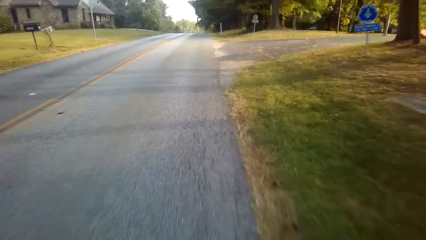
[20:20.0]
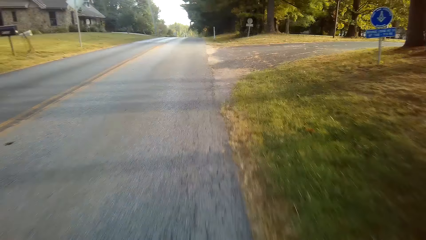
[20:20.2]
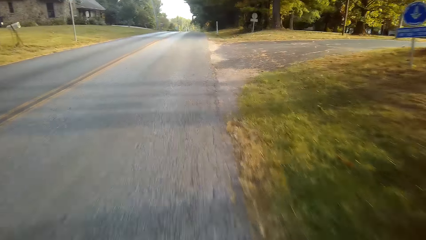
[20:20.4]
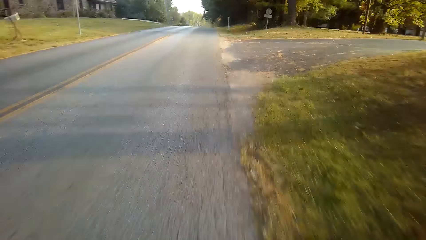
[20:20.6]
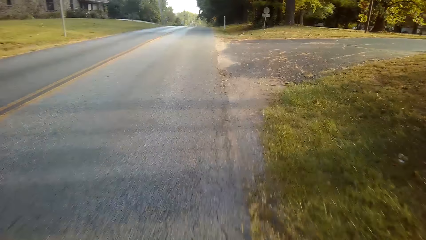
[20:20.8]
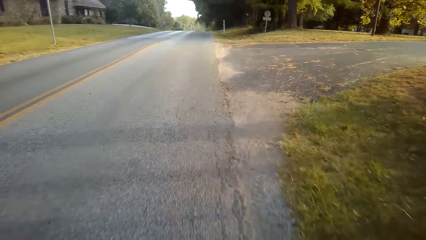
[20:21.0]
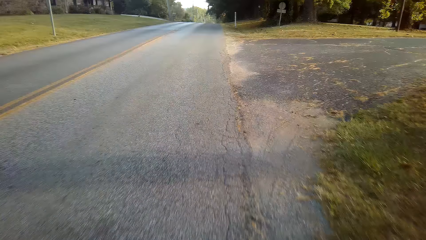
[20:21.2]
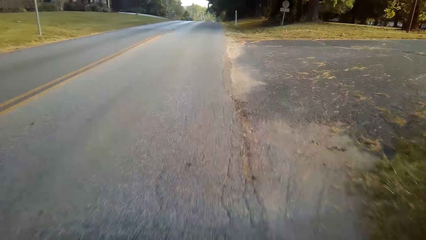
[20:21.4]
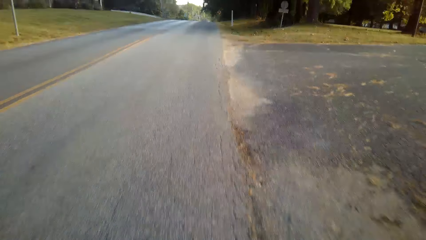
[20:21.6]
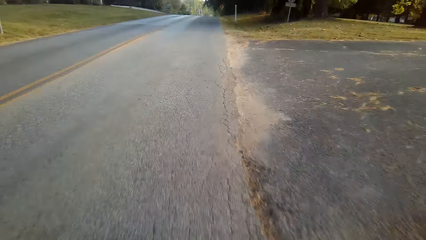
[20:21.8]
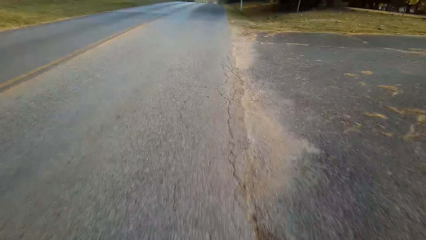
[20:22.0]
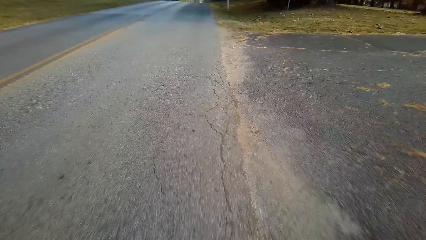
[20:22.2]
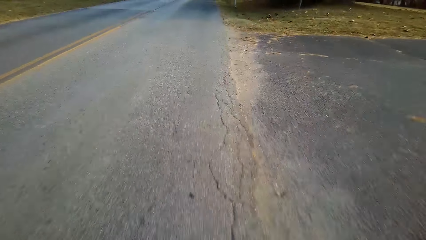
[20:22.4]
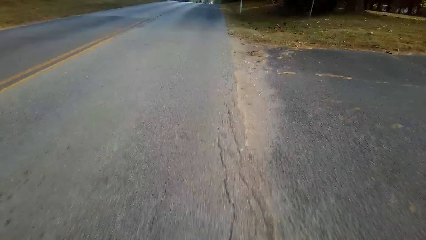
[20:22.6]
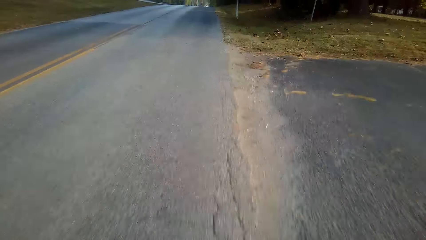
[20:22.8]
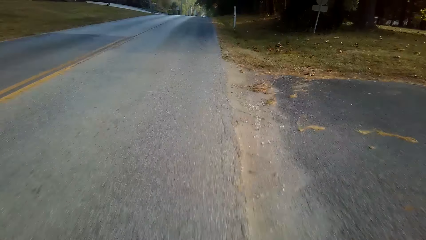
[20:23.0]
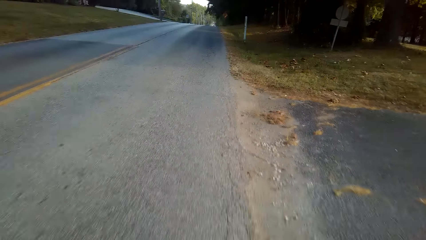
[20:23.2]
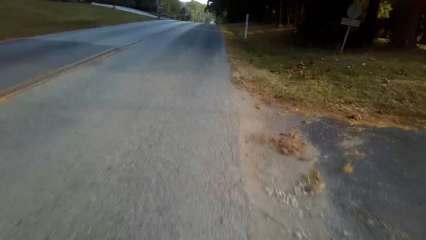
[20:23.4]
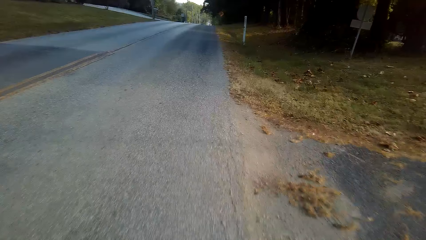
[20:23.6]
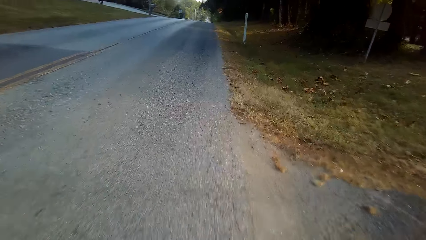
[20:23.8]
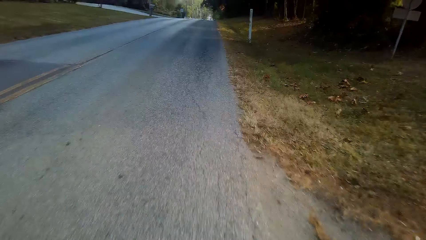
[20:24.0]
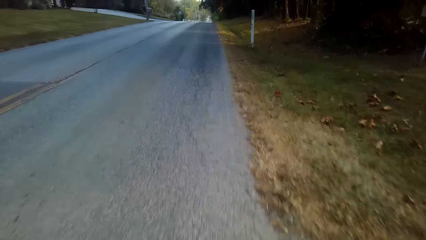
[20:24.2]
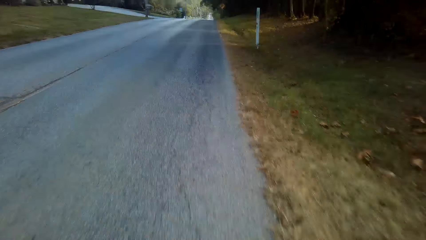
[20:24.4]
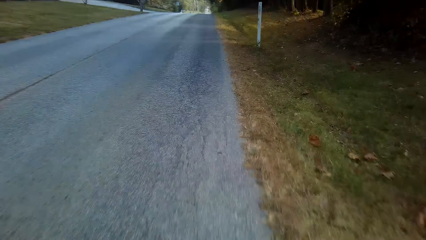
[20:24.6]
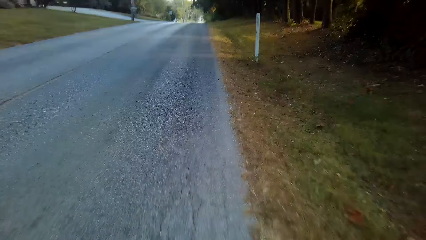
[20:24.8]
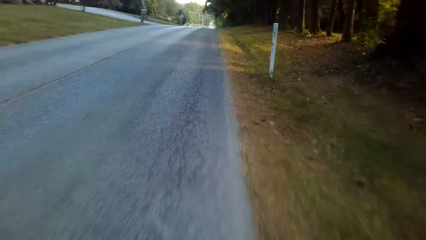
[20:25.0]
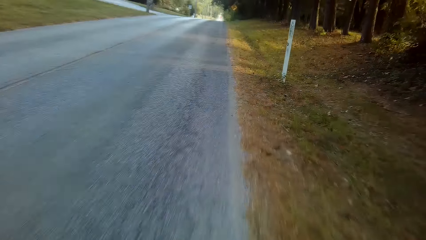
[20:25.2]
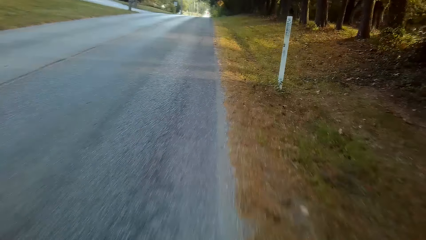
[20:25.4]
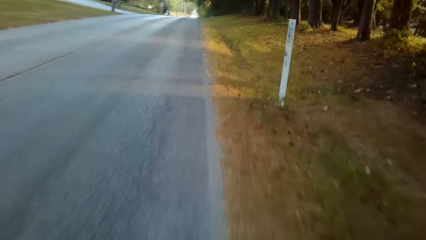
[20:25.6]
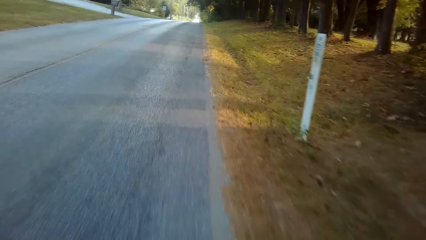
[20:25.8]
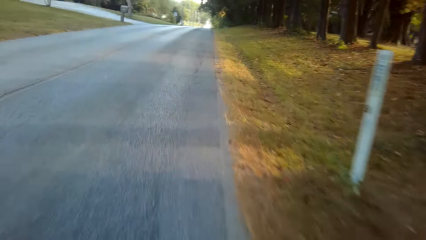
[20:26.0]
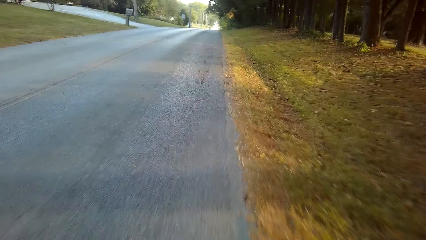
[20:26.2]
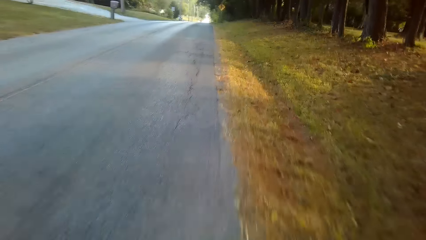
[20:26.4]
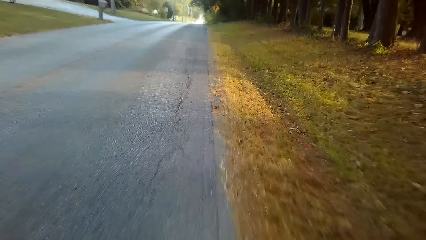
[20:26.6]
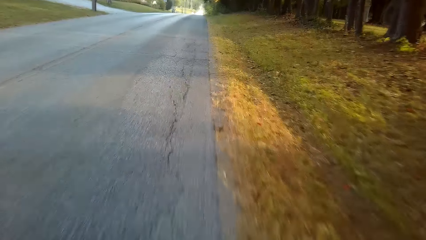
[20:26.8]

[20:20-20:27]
The camera wearer cycles on the road.

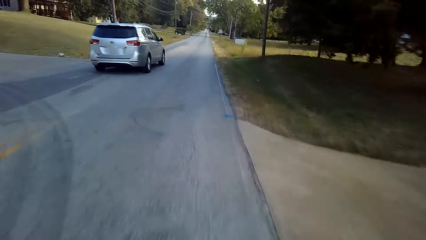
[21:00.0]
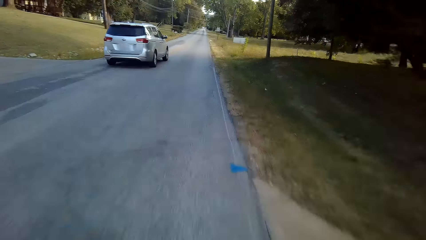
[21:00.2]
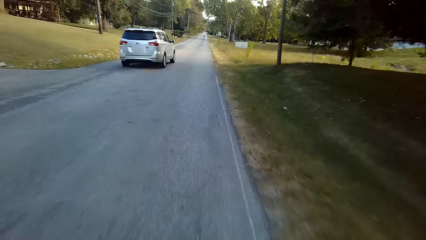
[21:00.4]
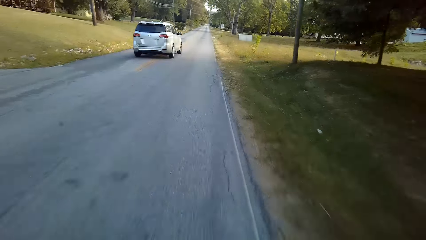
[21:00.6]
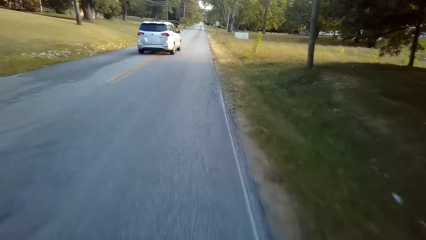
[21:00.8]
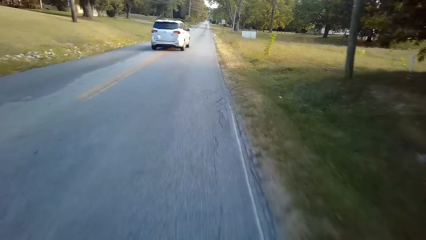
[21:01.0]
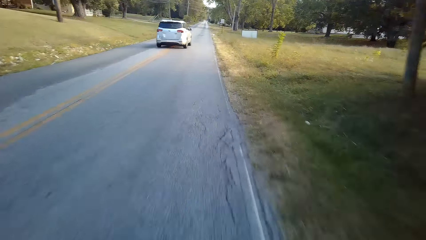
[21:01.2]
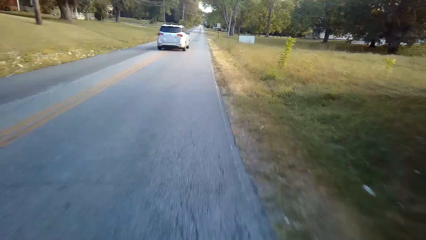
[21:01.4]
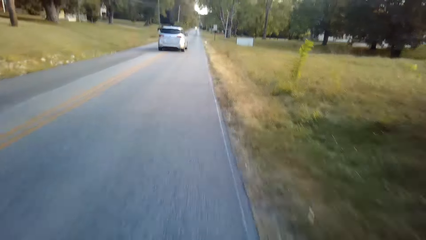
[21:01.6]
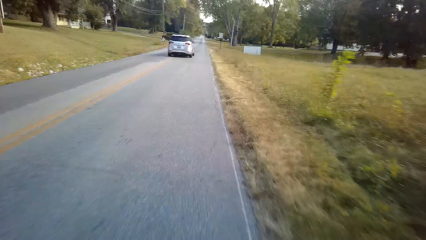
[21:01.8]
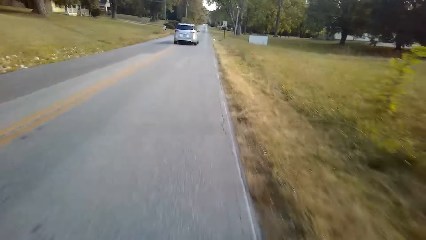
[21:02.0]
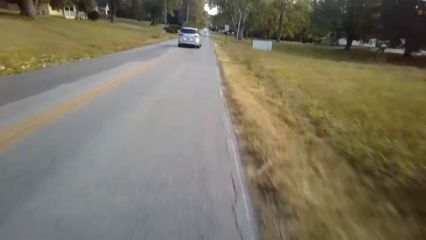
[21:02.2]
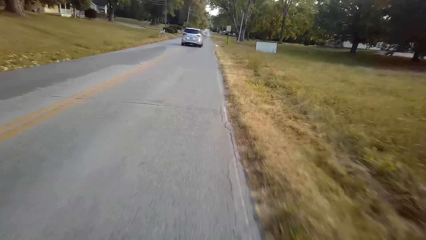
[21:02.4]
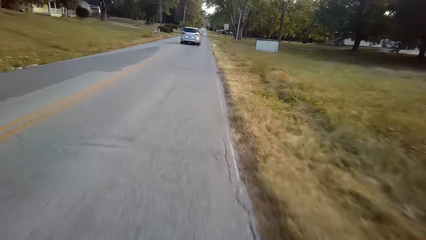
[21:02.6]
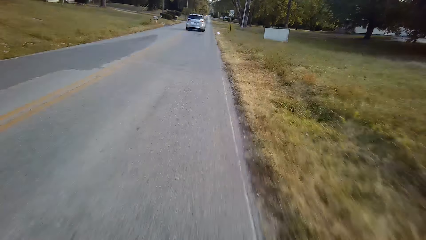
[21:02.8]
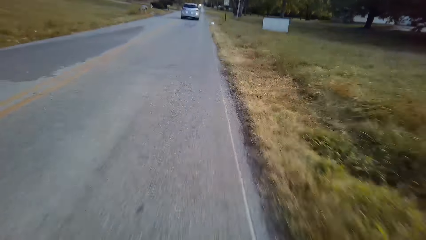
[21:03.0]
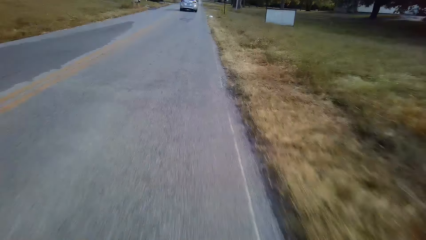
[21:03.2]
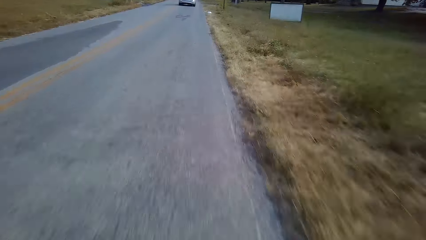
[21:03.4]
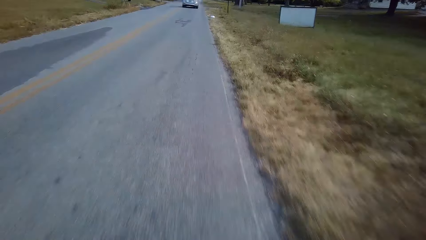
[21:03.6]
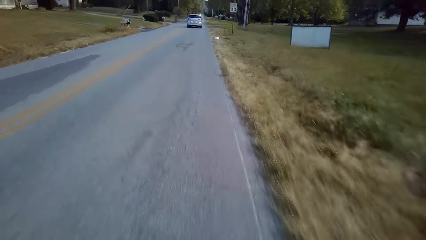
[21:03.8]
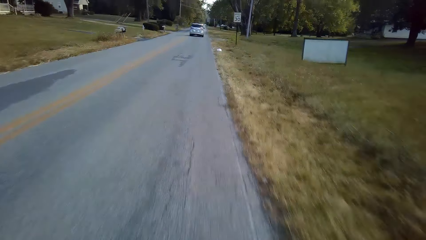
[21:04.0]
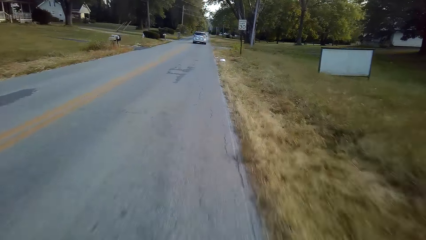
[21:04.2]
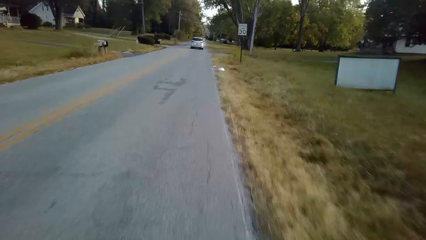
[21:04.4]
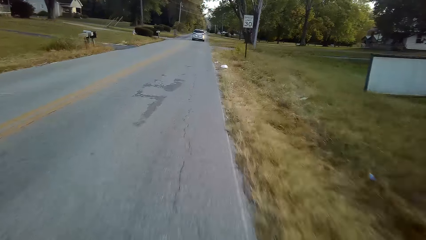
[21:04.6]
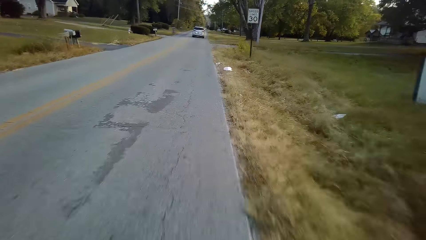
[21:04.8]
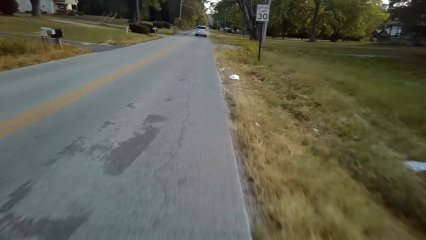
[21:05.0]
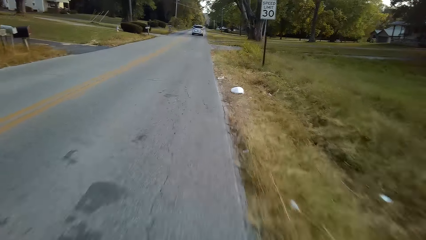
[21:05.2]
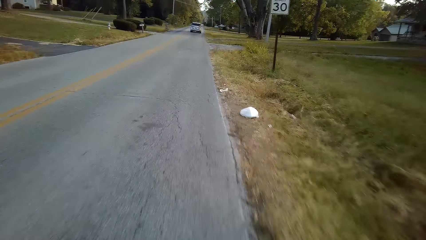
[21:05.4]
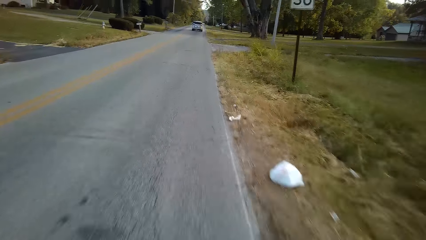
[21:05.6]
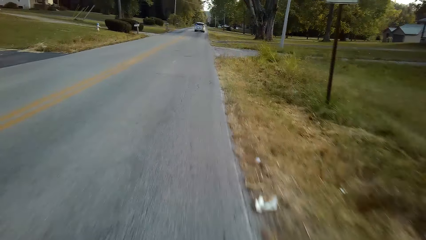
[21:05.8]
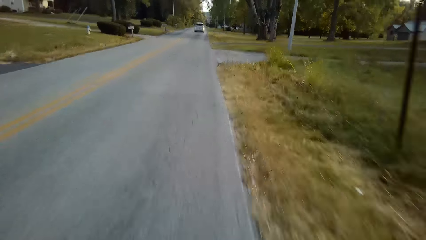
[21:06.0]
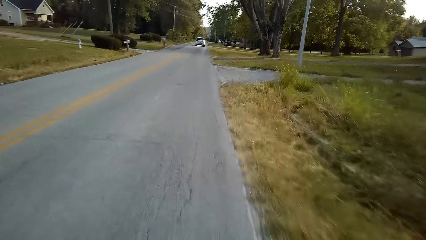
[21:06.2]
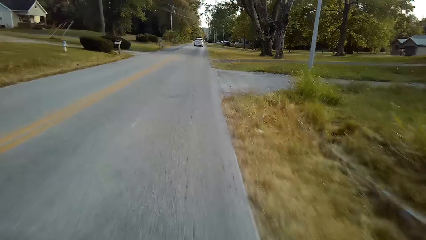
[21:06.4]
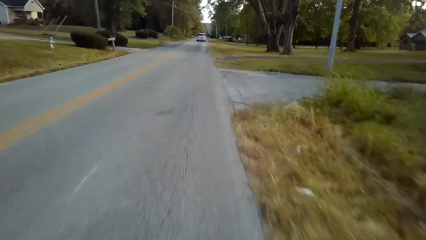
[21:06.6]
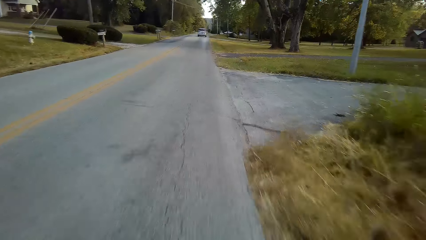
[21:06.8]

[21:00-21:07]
The camera wearer cycles on the road.
